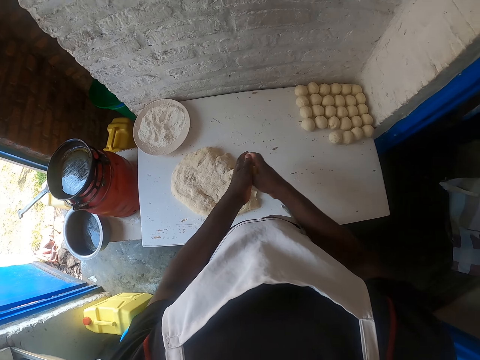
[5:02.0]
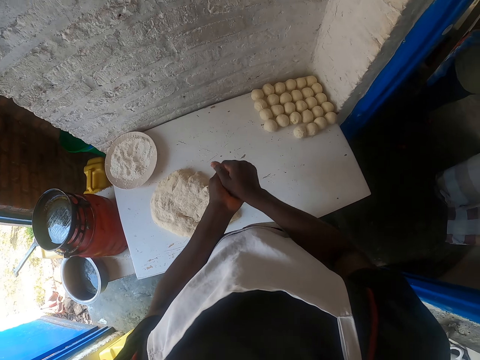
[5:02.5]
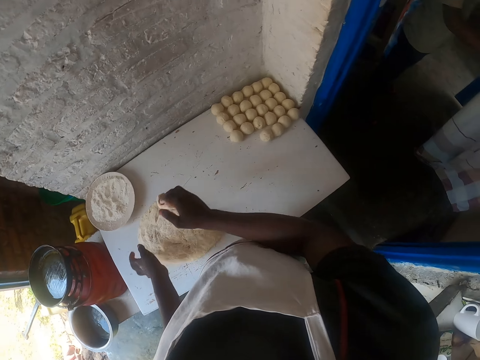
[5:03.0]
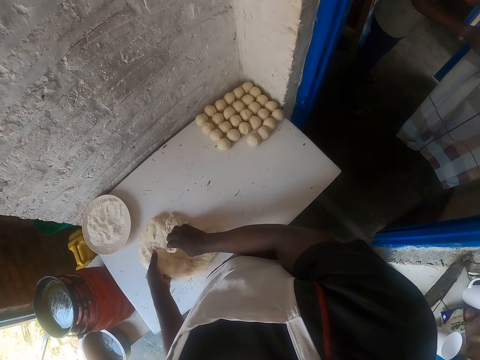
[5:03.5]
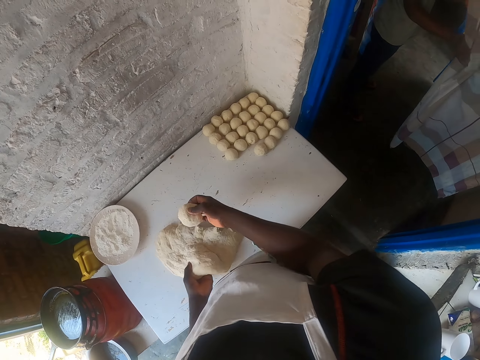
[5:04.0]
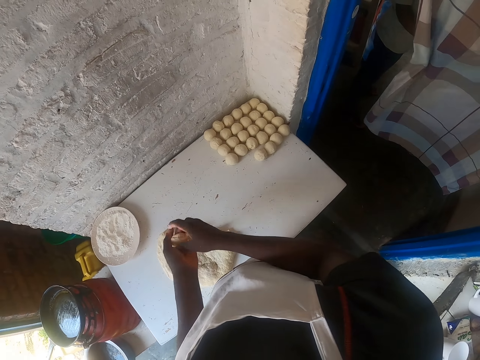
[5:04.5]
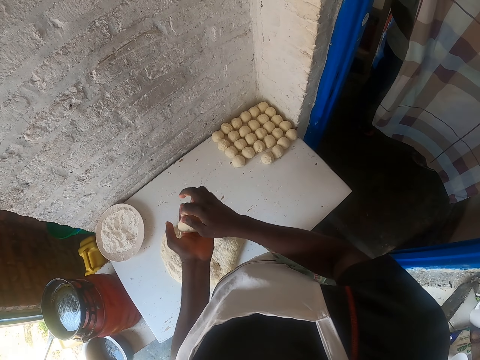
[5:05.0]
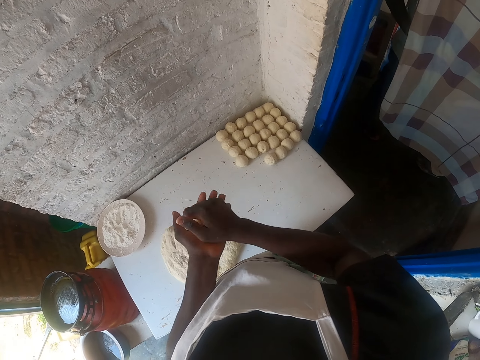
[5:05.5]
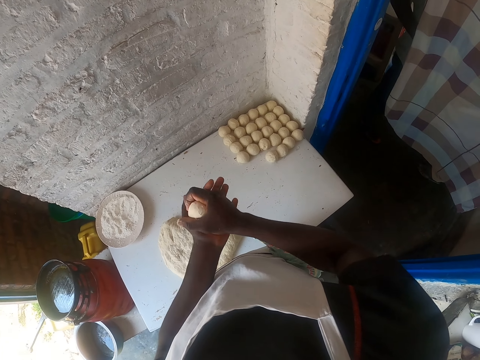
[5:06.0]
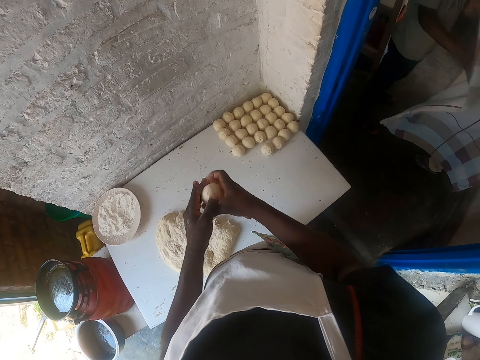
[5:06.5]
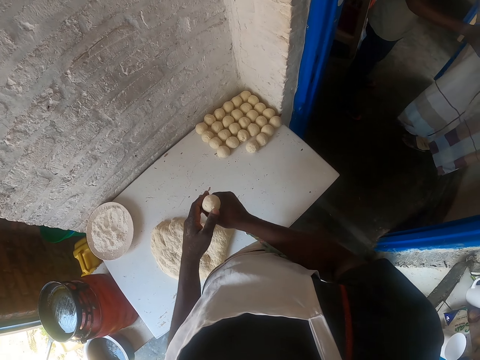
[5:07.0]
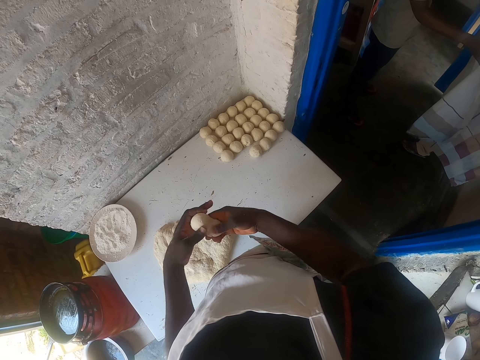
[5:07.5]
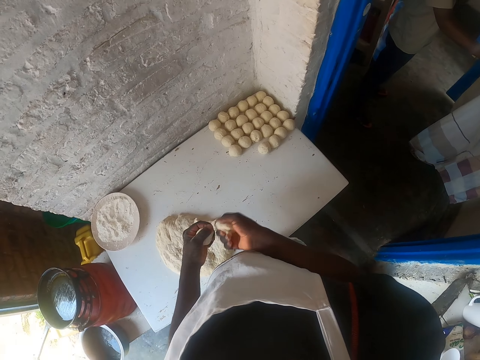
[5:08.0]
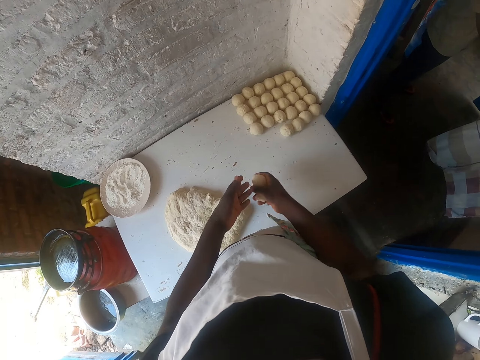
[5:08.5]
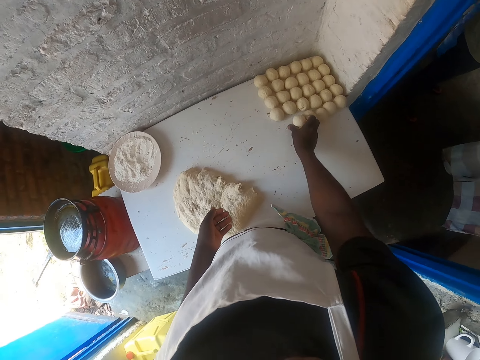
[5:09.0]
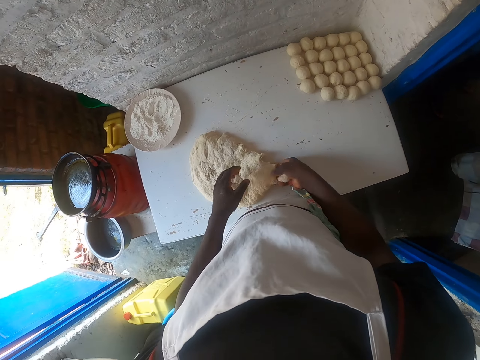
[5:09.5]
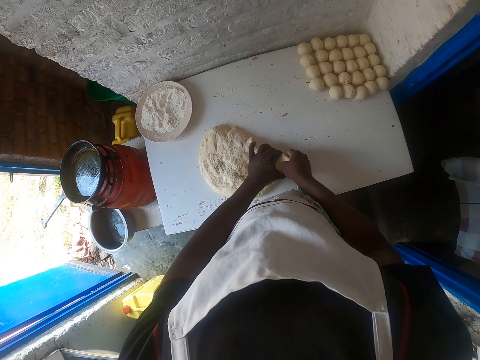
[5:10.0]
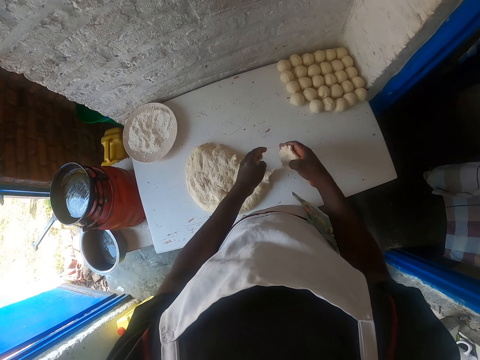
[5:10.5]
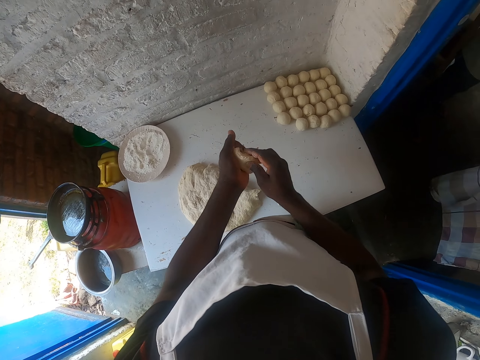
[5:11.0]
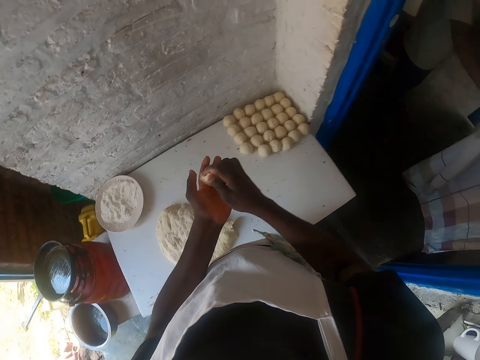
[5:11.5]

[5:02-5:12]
A man pulls the curtain. The camera wearer rolls the dough piece in hands. They push the dough on the table. They stick the piece on the dough on the table. They position the dough on the table. They roll the dough with both hands. The man pulls the curtain again. The camera wearer squeezes the dough. They cut the dough and break the piece into two. They transfer the dough to the right hand. They place the rolled dough on the table. They cut the dough on the table. They lift the dough and roll the dough piece in hands.

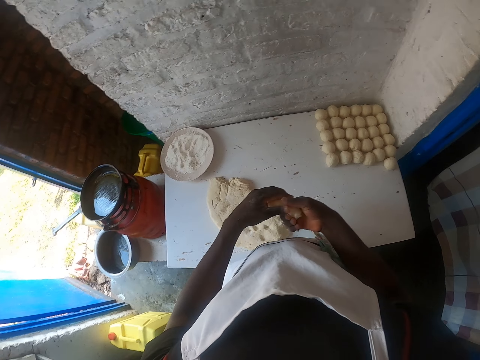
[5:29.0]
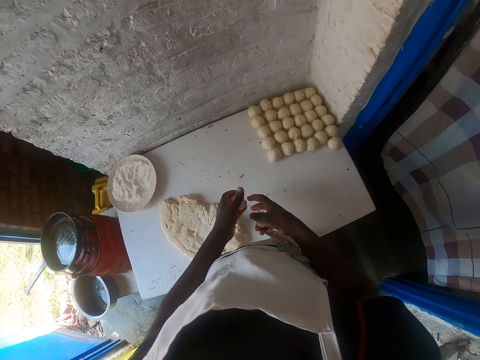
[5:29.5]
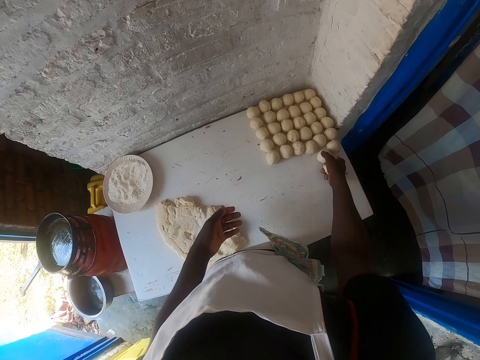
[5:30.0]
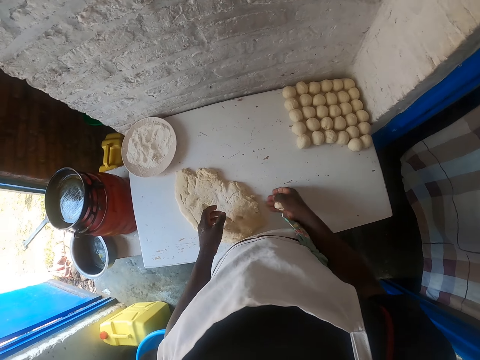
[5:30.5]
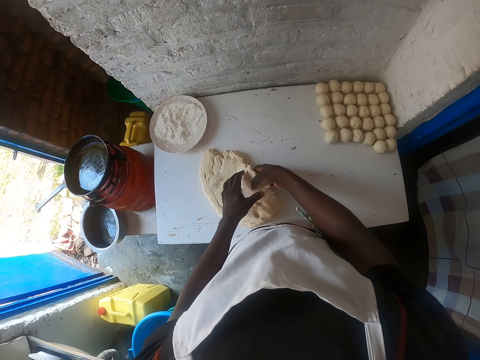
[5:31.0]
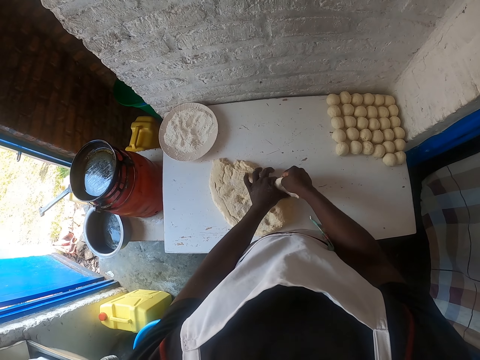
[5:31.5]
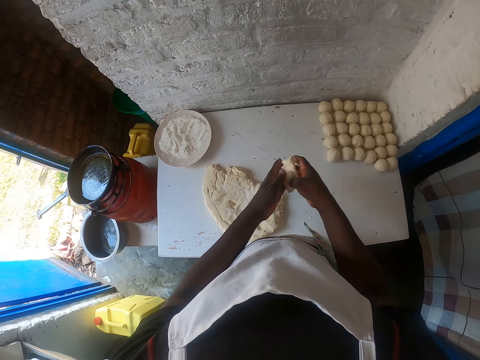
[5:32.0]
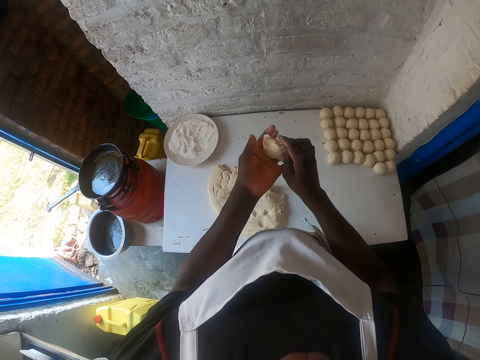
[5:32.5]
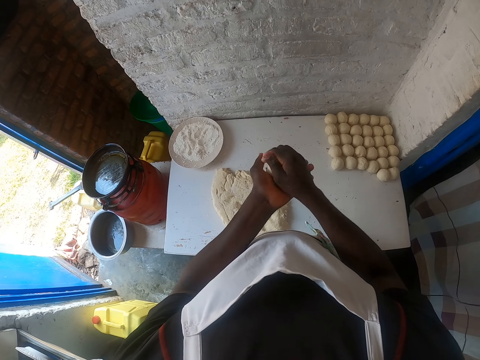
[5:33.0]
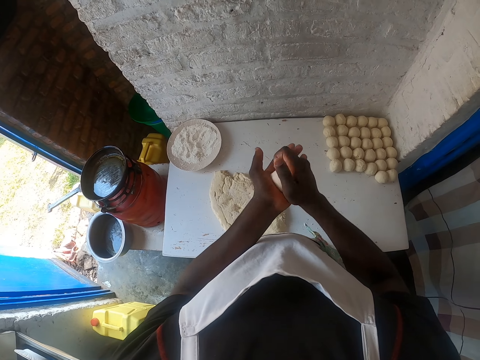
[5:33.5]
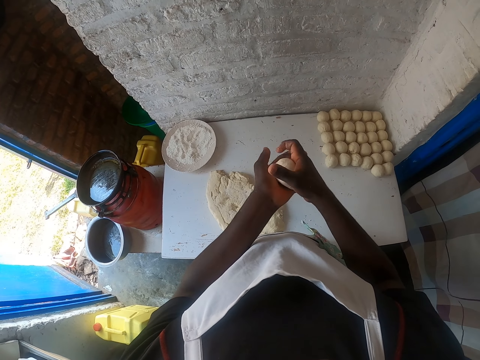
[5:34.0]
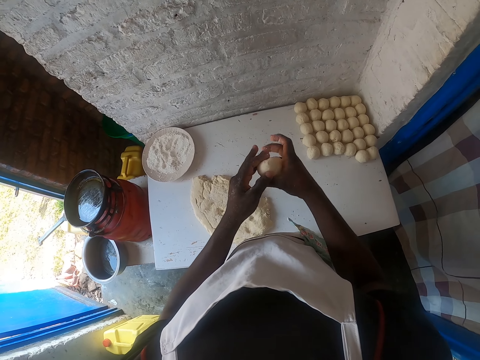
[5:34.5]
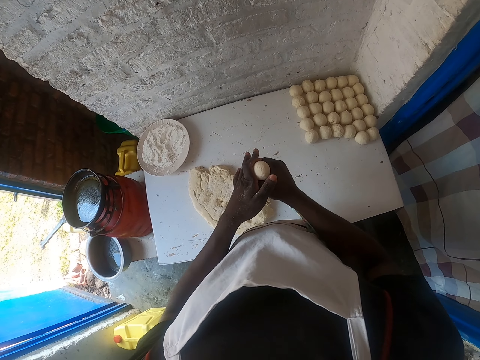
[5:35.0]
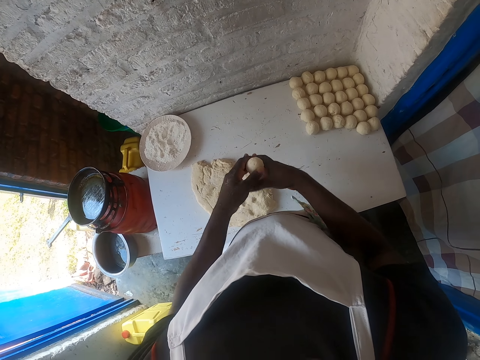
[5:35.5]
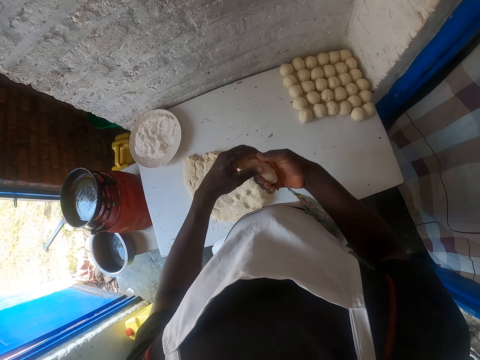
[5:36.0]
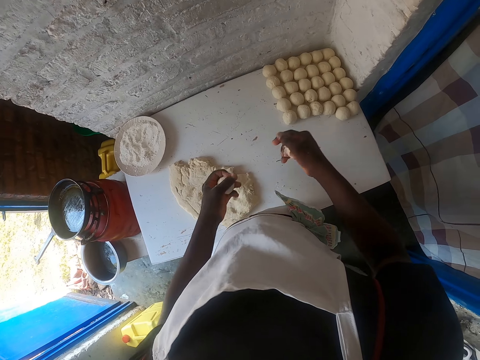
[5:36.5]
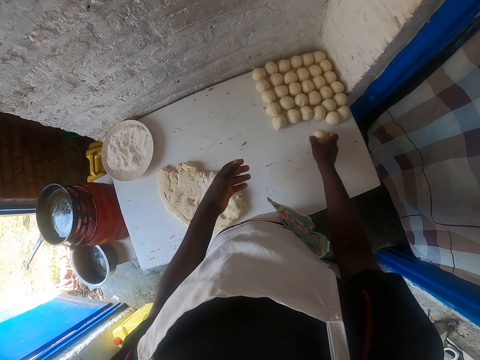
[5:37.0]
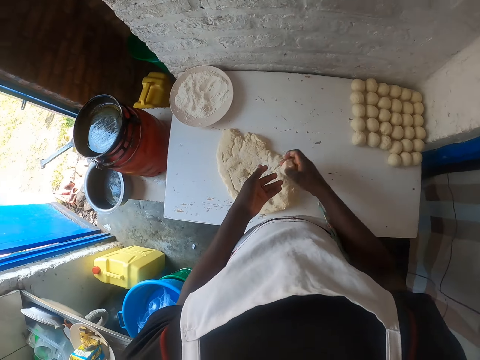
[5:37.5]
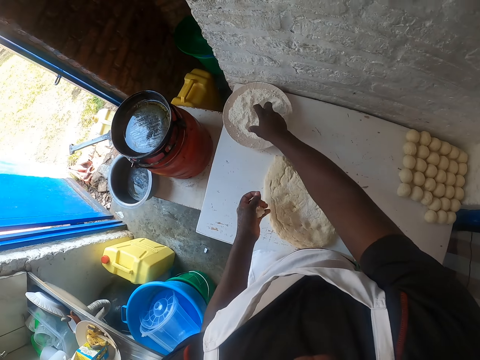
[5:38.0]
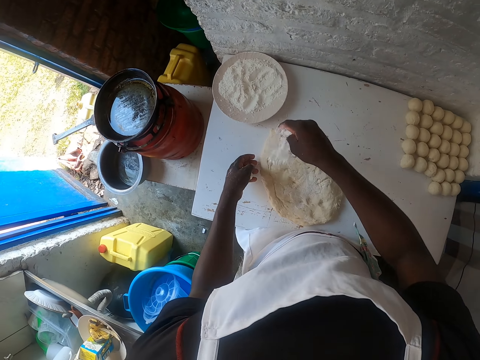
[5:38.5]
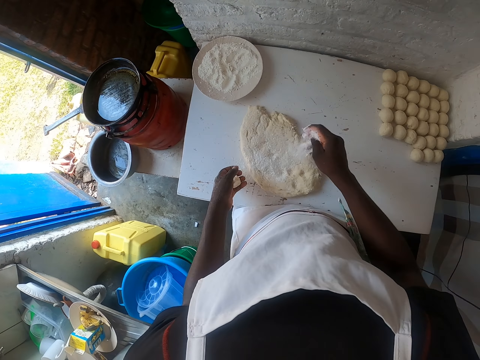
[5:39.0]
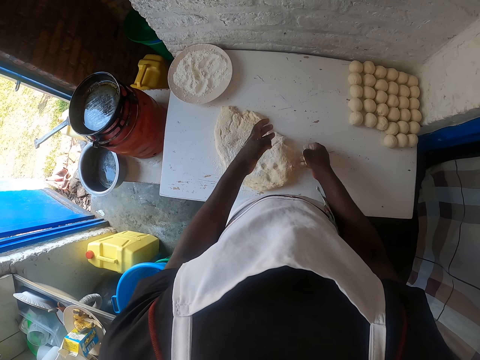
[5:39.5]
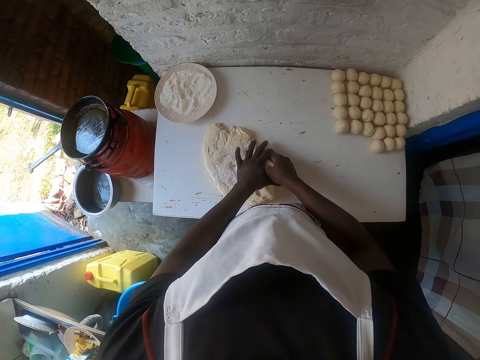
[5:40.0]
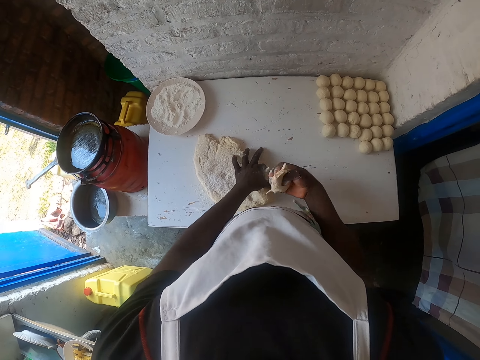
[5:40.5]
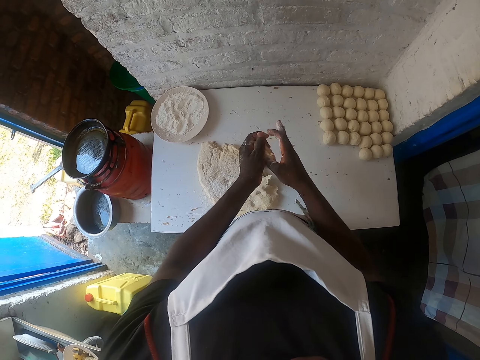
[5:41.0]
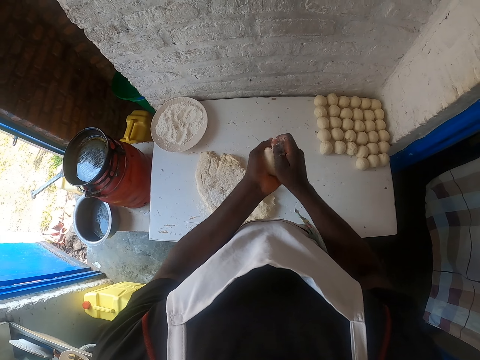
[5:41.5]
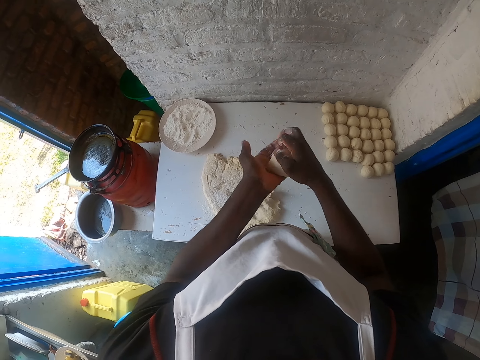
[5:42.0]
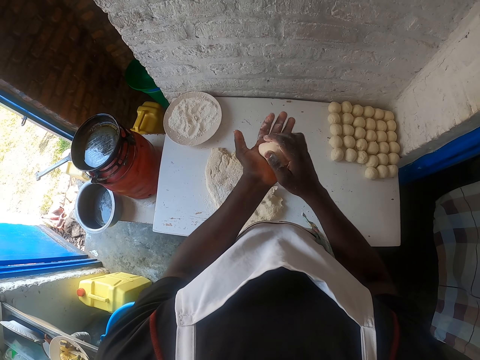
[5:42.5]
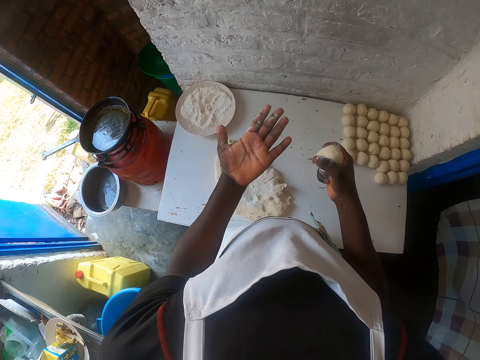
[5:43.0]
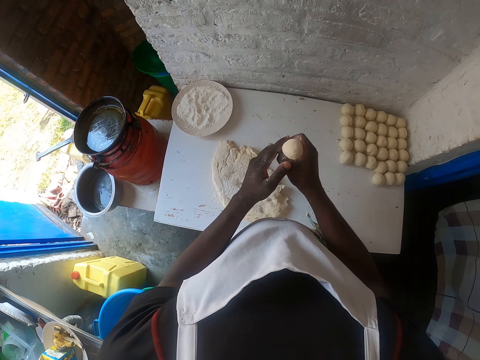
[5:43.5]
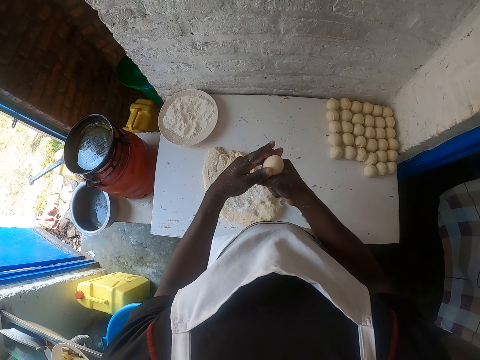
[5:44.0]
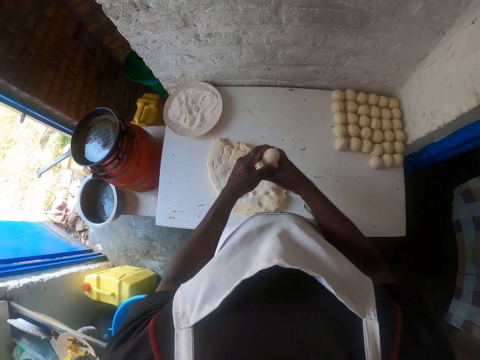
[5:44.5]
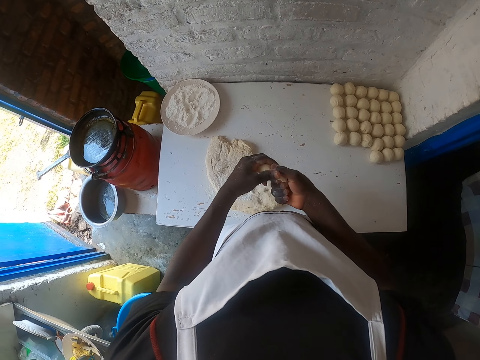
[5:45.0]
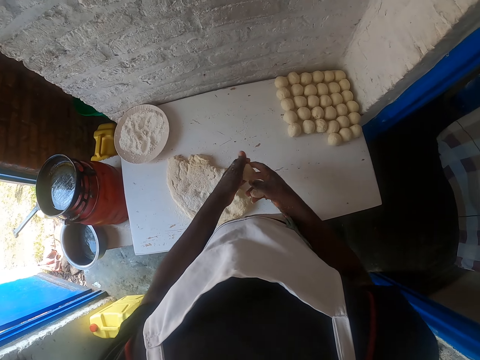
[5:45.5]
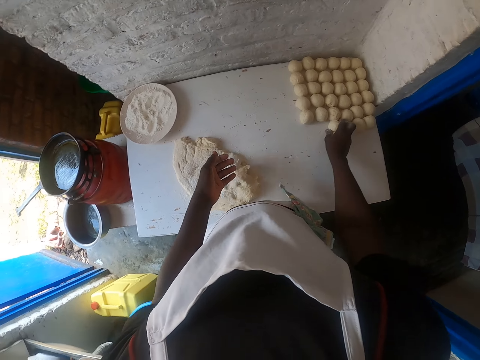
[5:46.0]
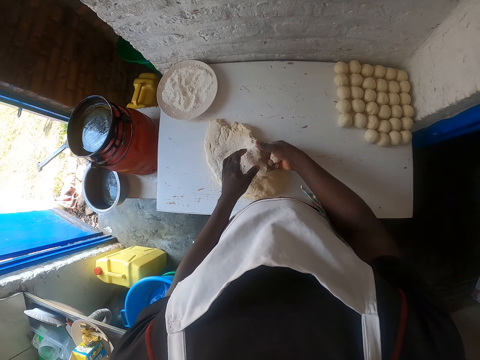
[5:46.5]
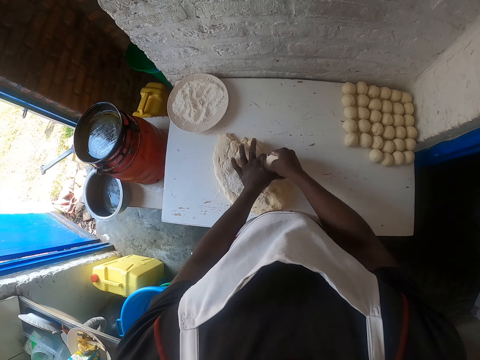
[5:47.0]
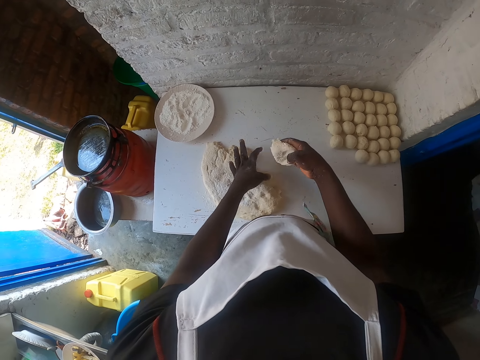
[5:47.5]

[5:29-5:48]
The camera wearer breaks the dough piece into two. They cut the dough. They transfer the dough to the right hand. They place the dough on the table. They pull back the right hand. They cut the dough piece on the table. They pull the dough. They roll the dough piece in hands. They squeeze the dough and cut the dough. They drop a piece on the table. They transfer the dough to the right hand. They place the dough on the table. They shift the dough piece in the right hand to the left hand. They move the right hand. They scoop flour from the plate on the table. They sprinkle the flour on the dough on the table. They cut the dough piece. They lift the dough and roll the dough with both hands. They squeeze the dough. They break the dough into two and cut the dough. They transfer the dough to the right hand. They place the rolled dough on the table. They cut the dough on the table.
